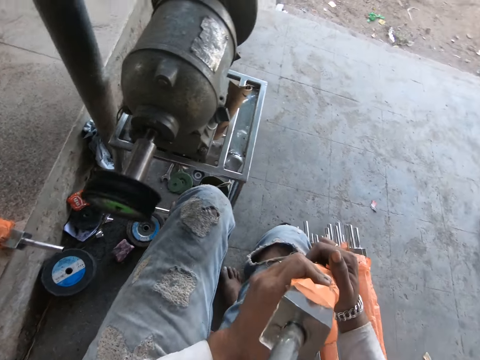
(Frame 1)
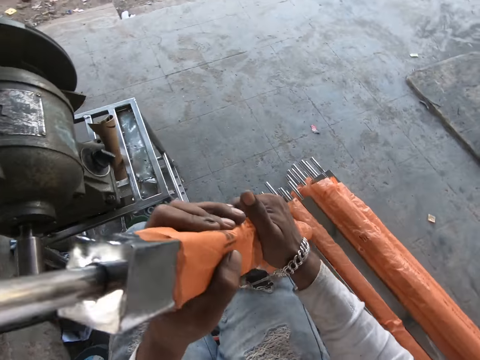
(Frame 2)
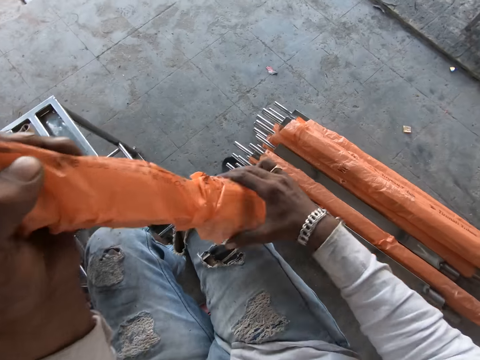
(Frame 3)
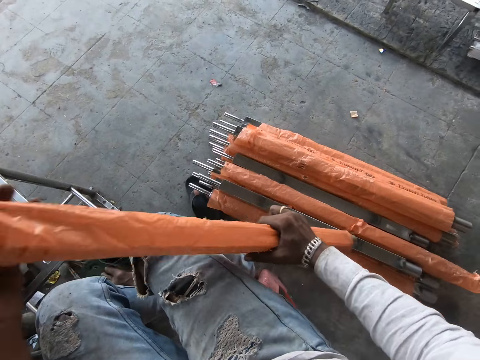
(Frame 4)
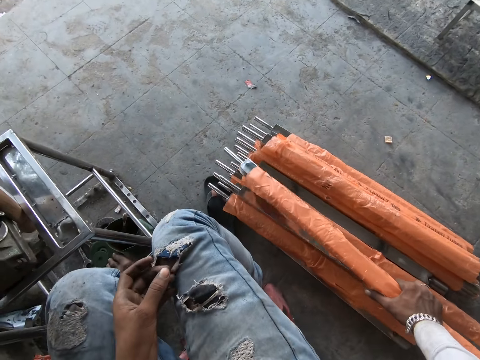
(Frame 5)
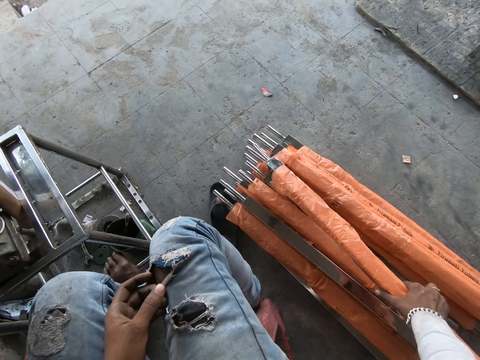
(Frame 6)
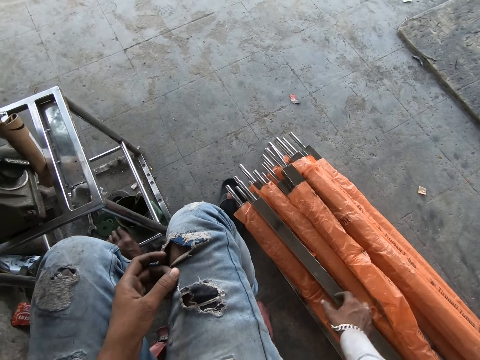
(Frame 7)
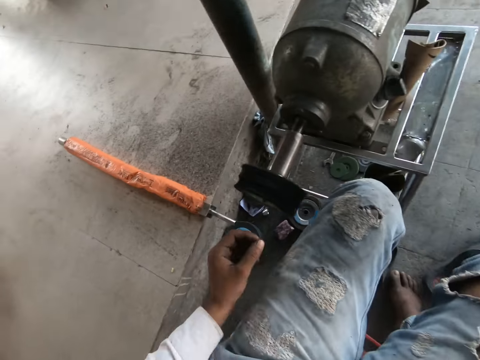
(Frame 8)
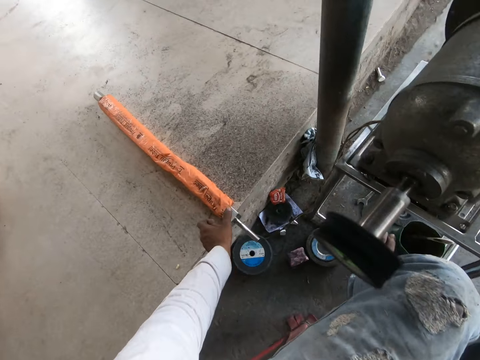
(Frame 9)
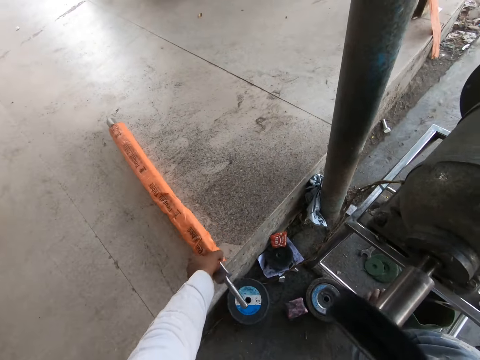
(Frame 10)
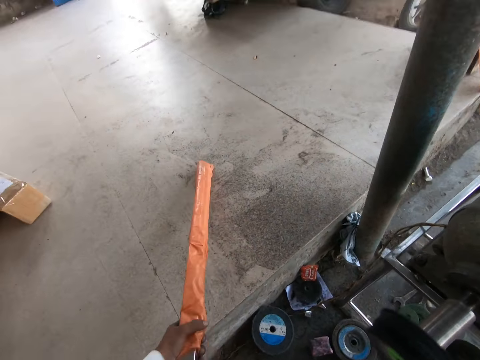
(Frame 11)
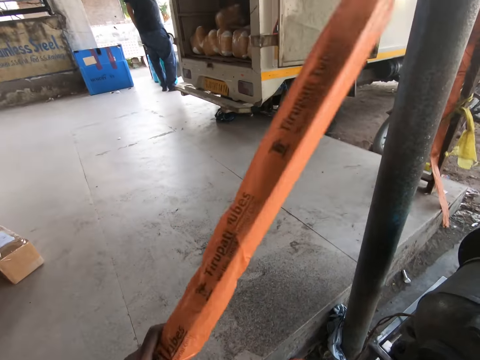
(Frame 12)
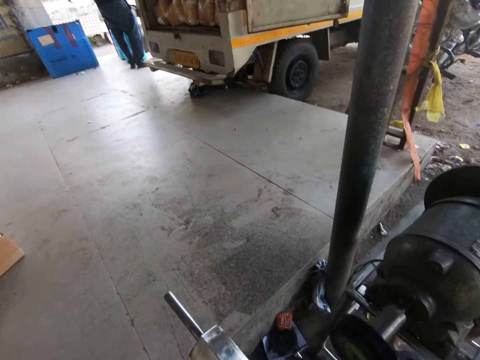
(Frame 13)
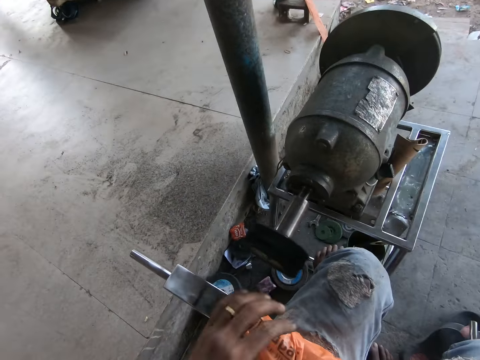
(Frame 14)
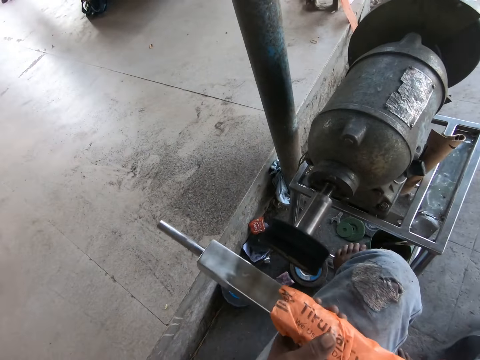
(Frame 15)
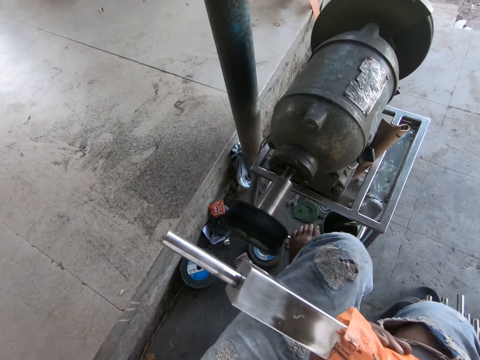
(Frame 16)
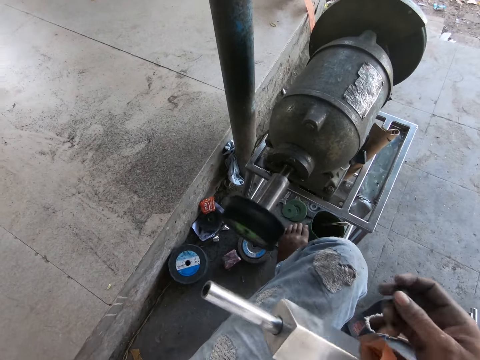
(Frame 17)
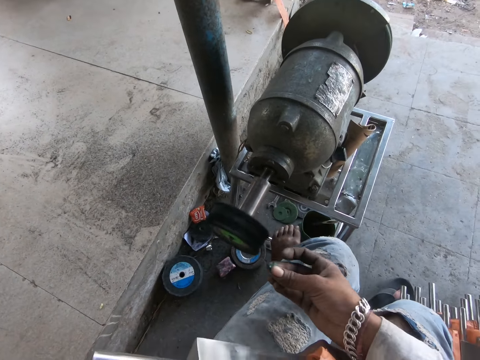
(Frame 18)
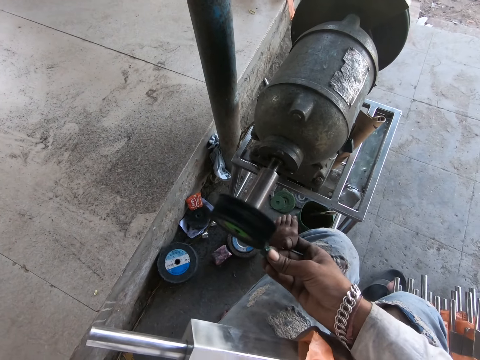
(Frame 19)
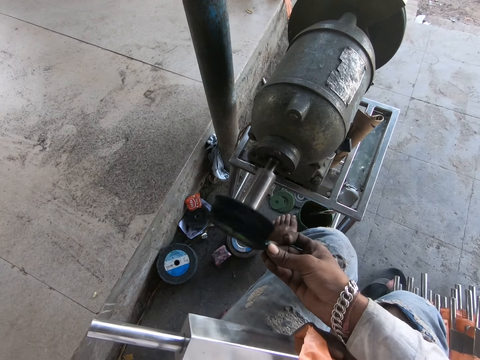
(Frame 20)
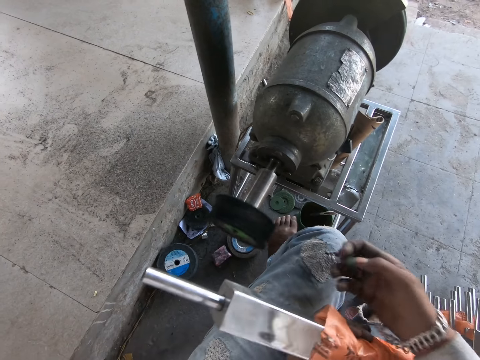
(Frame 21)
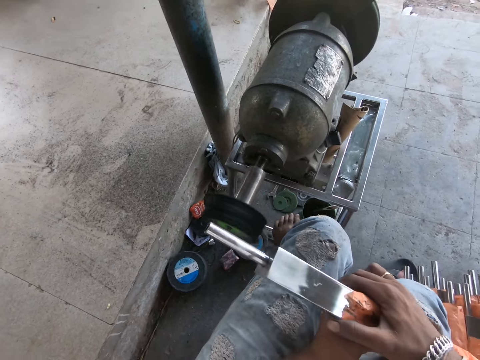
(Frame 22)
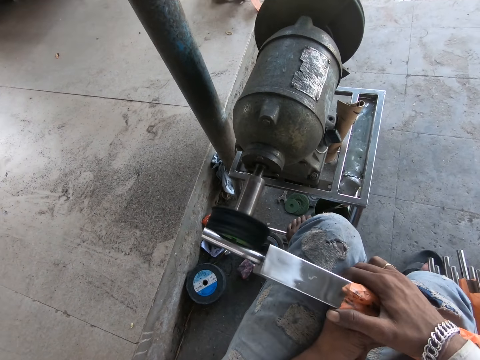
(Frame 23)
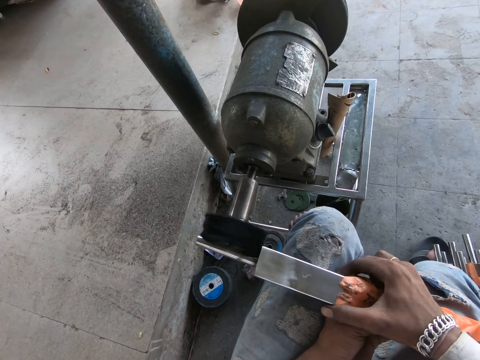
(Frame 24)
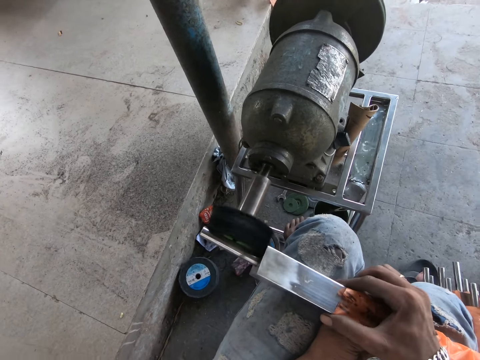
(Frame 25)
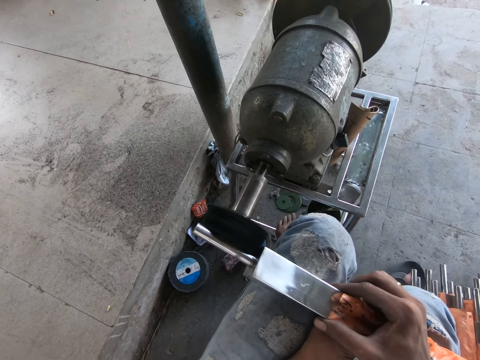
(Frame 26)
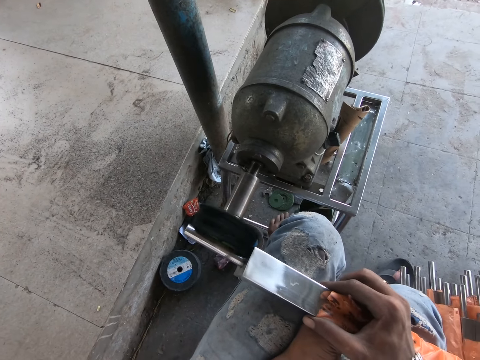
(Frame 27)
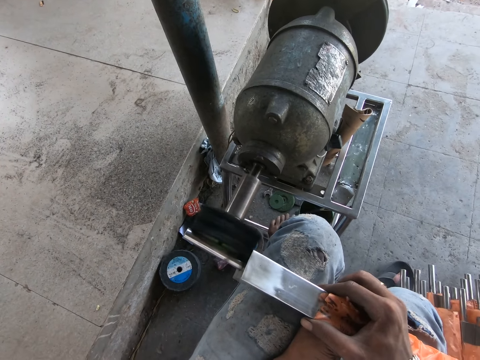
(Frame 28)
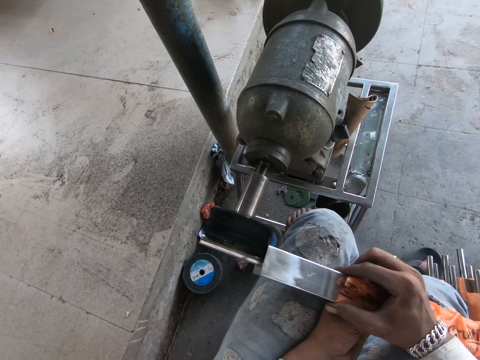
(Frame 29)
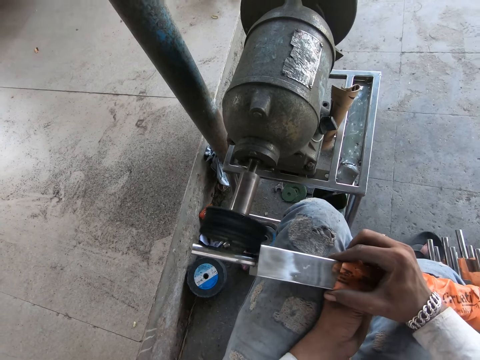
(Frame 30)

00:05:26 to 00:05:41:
The camera wearer looks at the metal. He adjusts the nylon on the iron rod in his left hand with his right hand. He drops the iron rod on the ground with his right hand. He turns around. He picks up the iron rod from the ground with his left hand. He drops the iron rod on his lap with both hands. He lifts the iron rod from his lap with his left hand. He looks at the metal. He moves his right hand. He polishes the bolt in his right hand with the polishing motor. He holds the iron rod with both hands. He polishes the iron rod in both hands with the polishing motor.

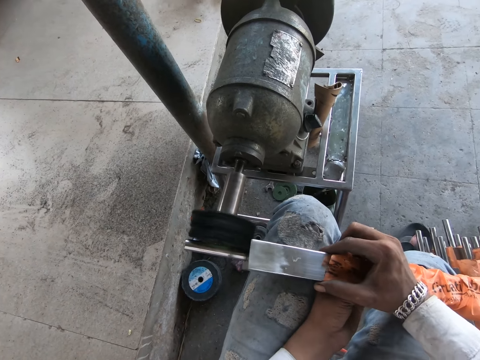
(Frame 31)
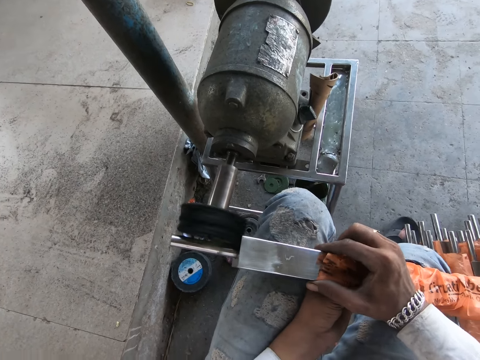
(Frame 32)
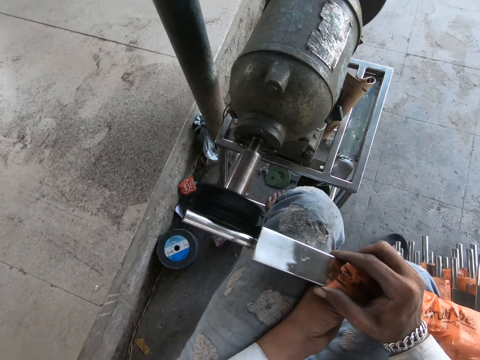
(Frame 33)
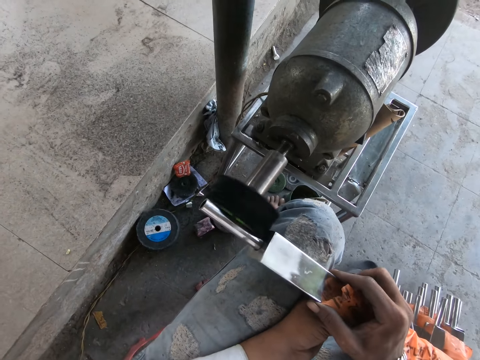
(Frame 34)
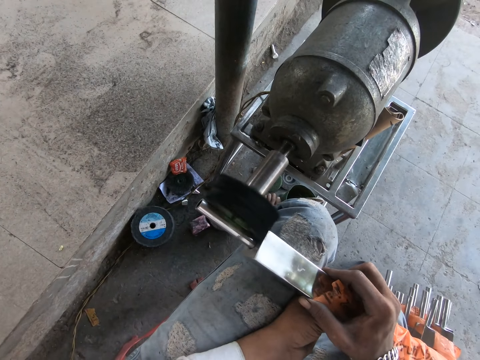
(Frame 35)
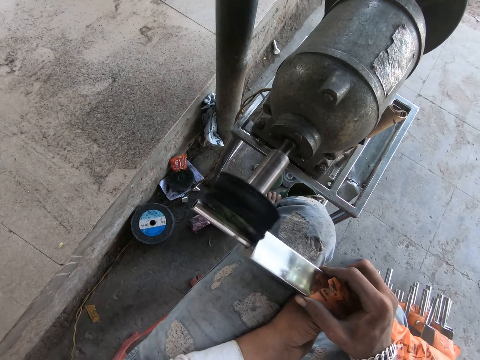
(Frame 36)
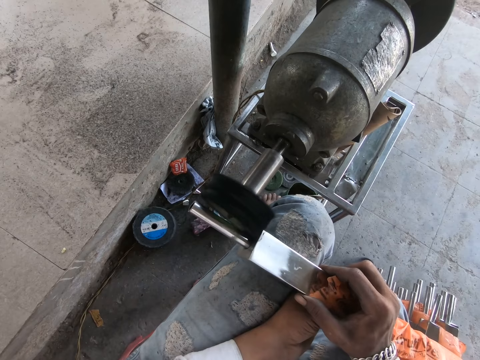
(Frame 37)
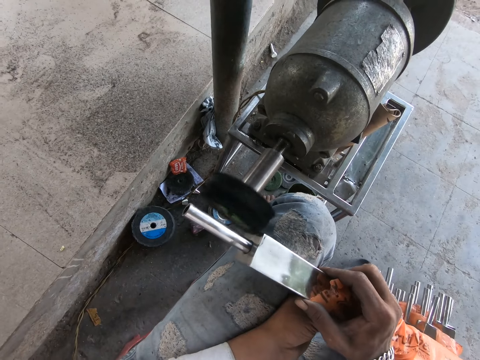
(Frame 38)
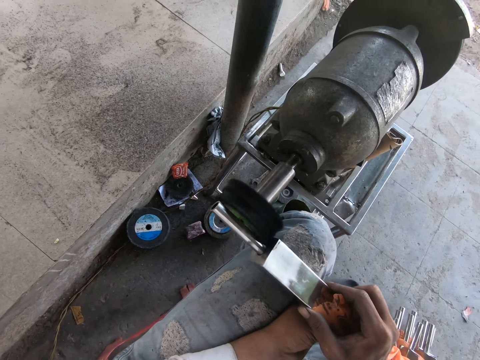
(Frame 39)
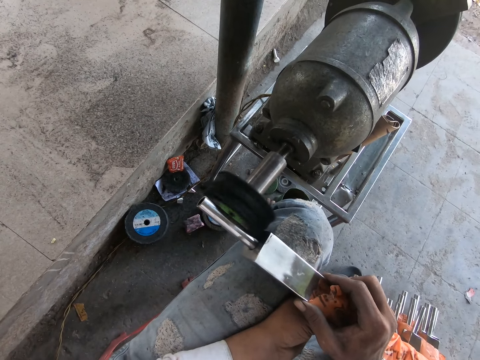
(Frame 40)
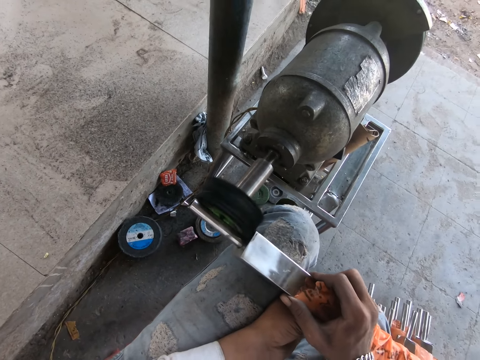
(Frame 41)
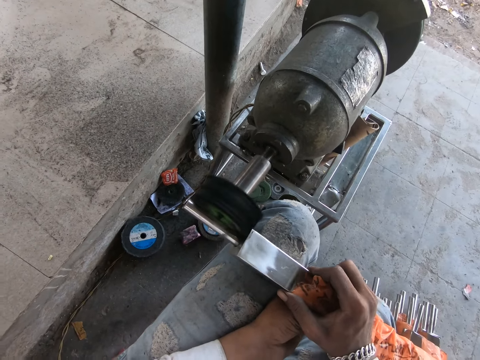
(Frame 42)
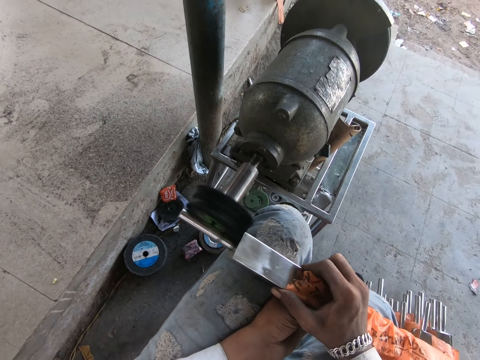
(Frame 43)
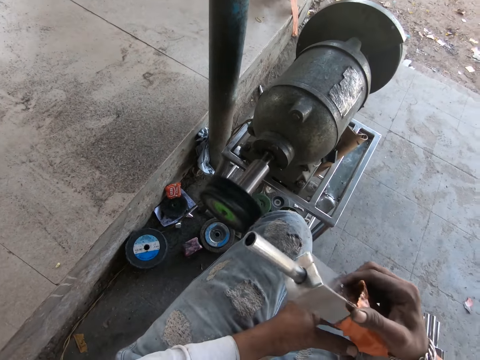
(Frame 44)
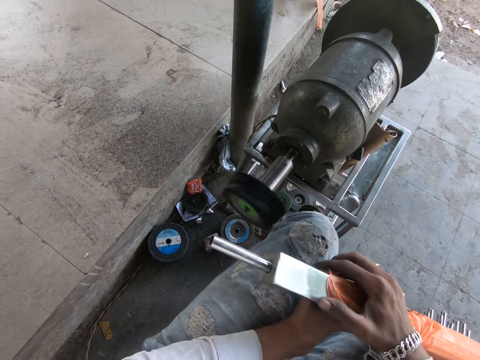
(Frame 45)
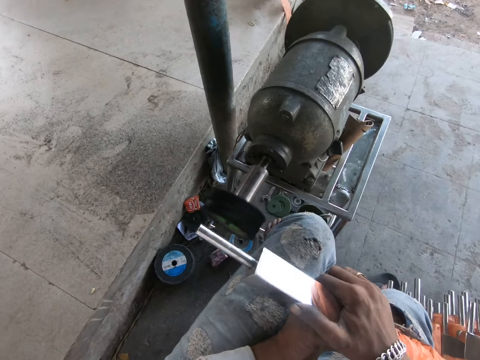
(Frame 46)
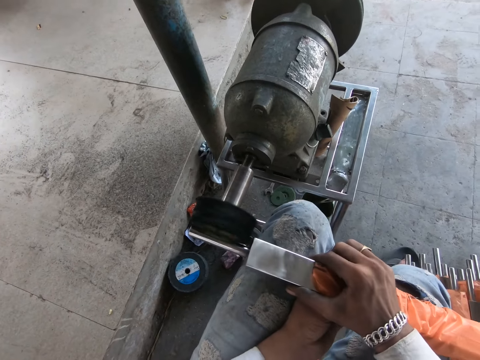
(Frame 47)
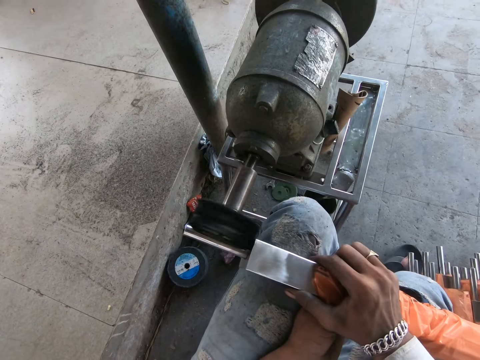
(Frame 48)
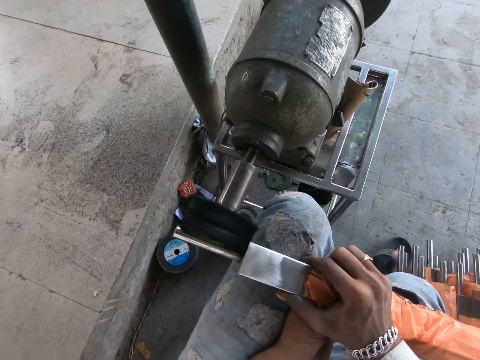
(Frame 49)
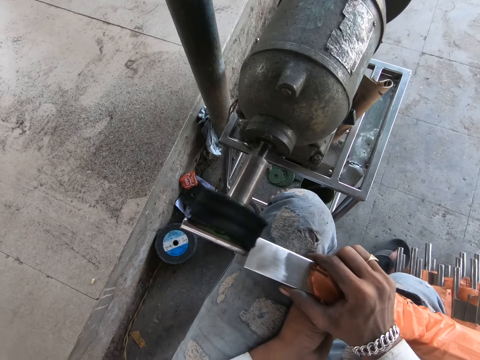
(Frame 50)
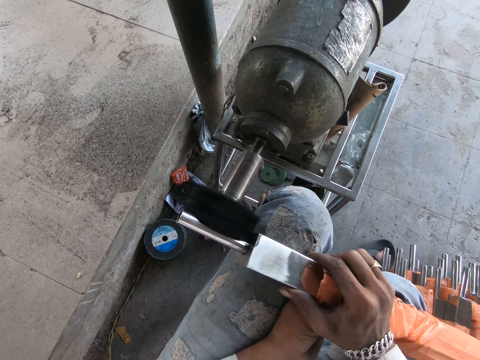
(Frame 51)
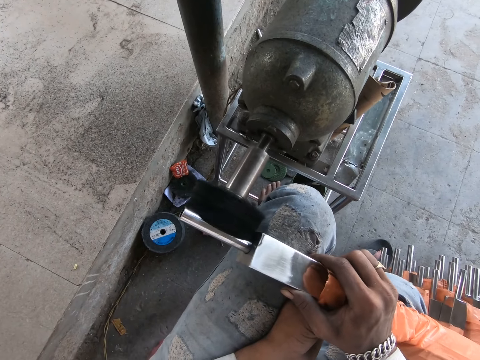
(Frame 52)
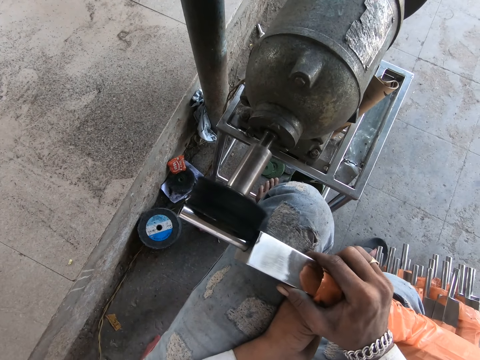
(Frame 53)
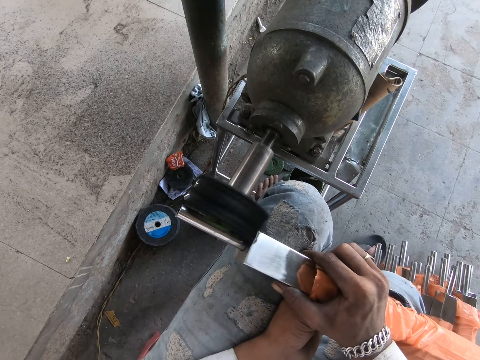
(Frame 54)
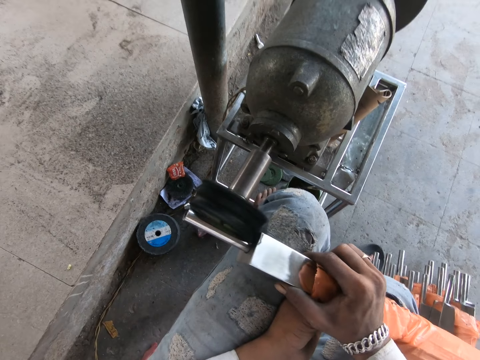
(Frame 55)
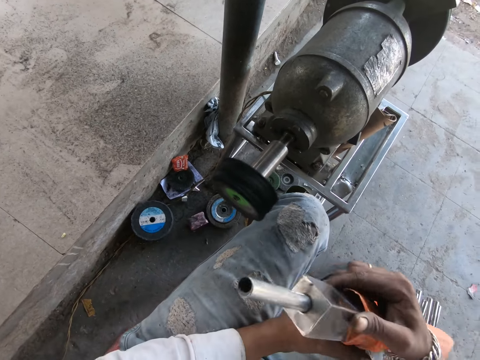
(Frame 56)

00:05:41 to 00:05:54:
The camera wearer looks at the metal. They smoothen the metal and adjust the metal.
